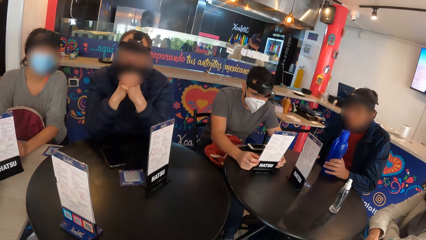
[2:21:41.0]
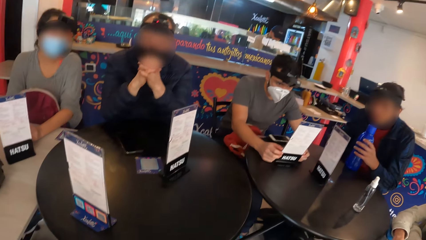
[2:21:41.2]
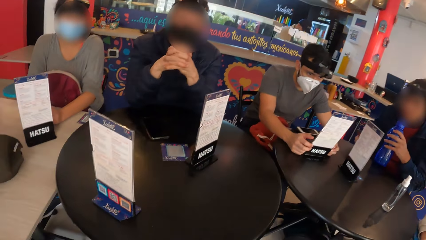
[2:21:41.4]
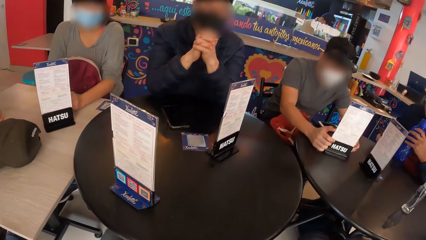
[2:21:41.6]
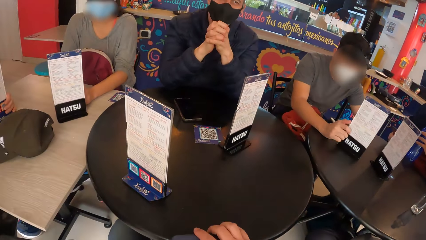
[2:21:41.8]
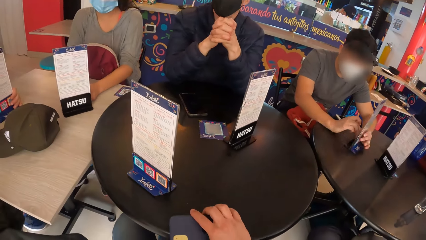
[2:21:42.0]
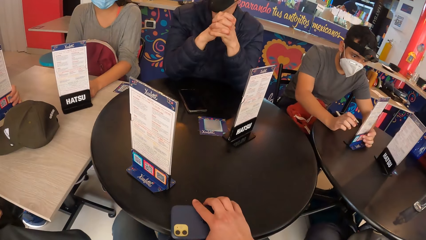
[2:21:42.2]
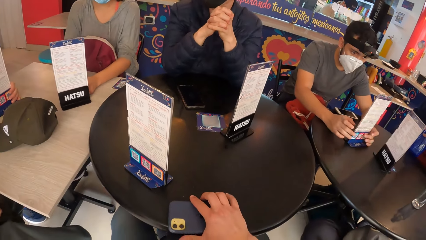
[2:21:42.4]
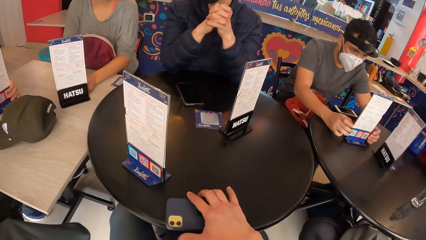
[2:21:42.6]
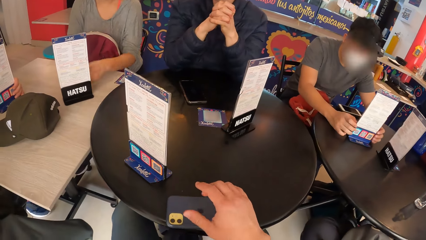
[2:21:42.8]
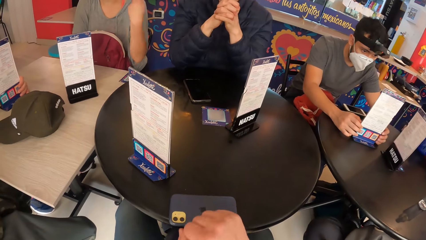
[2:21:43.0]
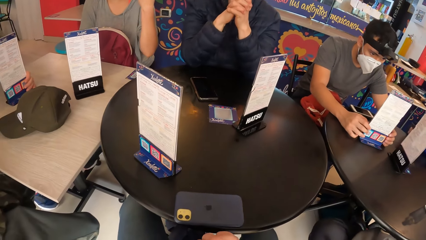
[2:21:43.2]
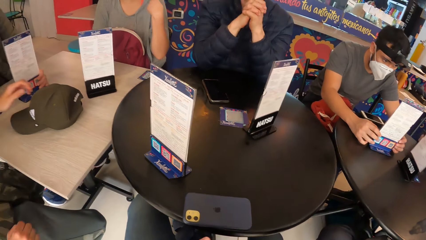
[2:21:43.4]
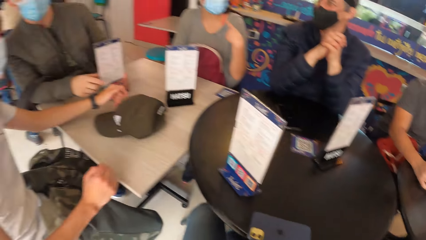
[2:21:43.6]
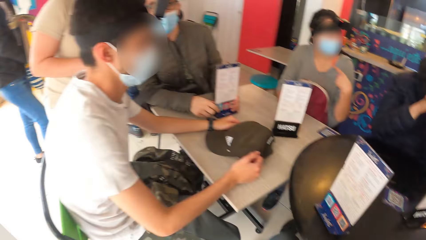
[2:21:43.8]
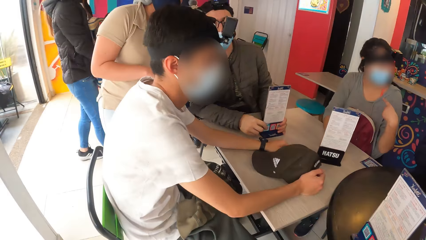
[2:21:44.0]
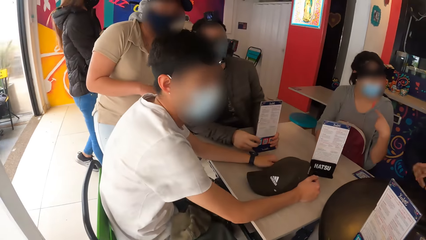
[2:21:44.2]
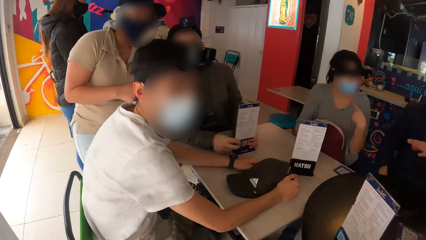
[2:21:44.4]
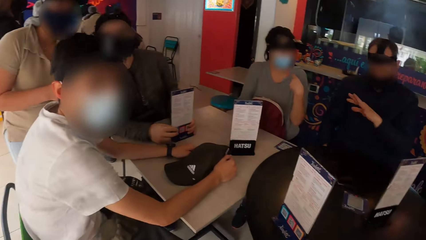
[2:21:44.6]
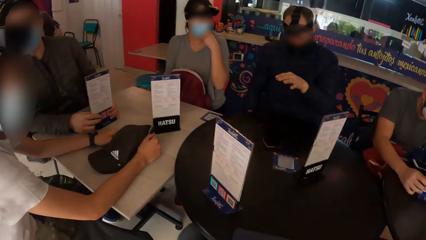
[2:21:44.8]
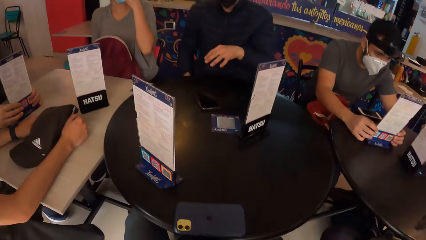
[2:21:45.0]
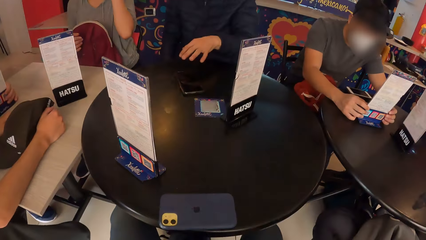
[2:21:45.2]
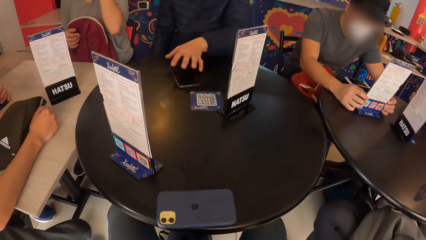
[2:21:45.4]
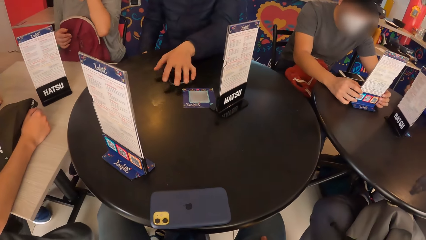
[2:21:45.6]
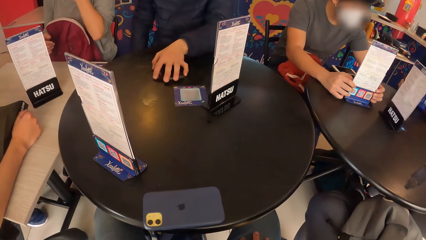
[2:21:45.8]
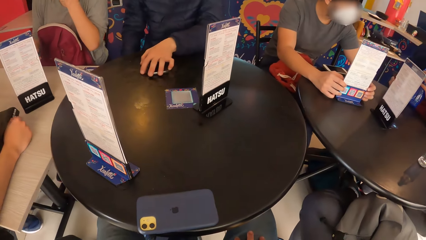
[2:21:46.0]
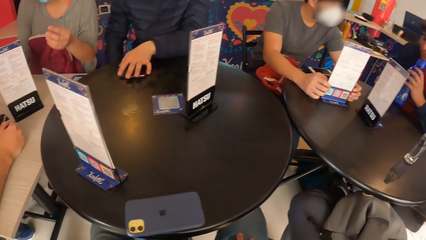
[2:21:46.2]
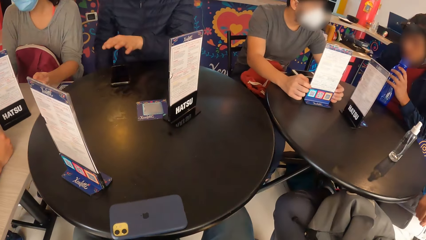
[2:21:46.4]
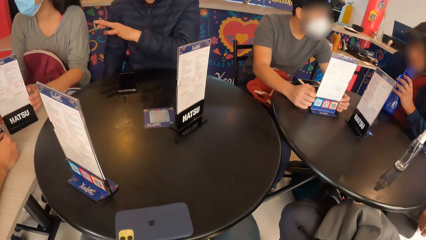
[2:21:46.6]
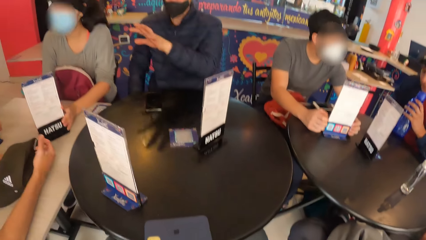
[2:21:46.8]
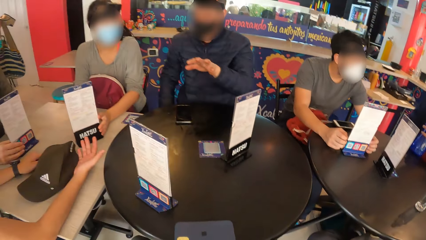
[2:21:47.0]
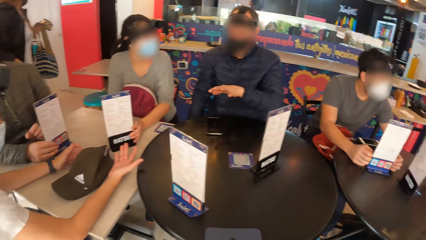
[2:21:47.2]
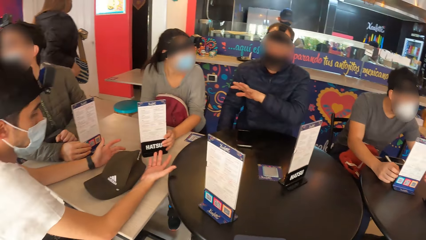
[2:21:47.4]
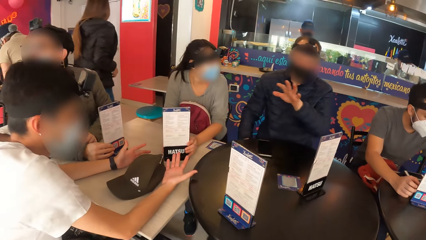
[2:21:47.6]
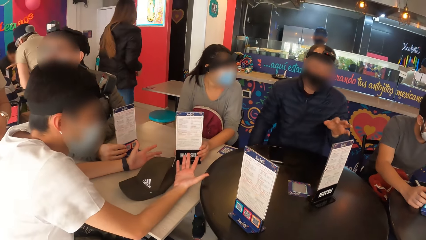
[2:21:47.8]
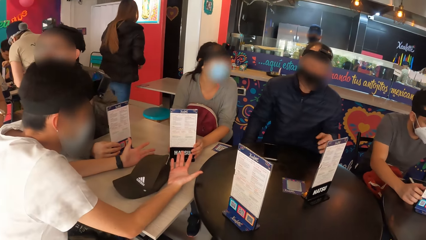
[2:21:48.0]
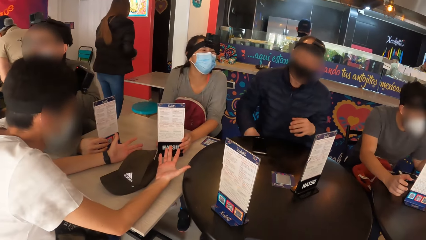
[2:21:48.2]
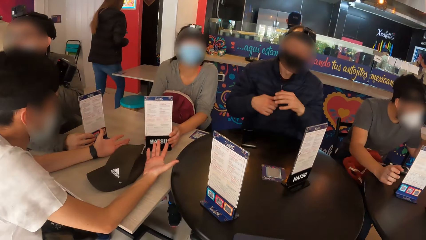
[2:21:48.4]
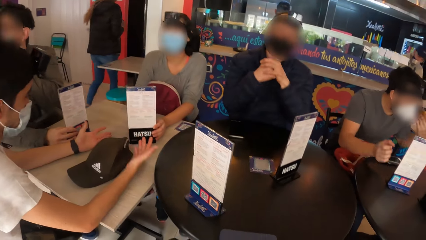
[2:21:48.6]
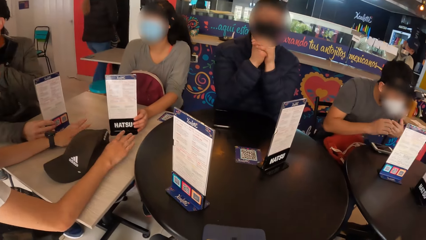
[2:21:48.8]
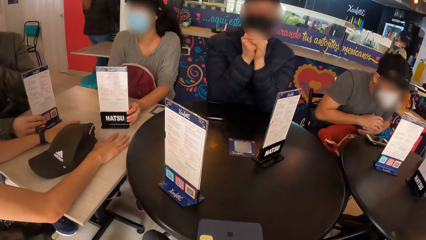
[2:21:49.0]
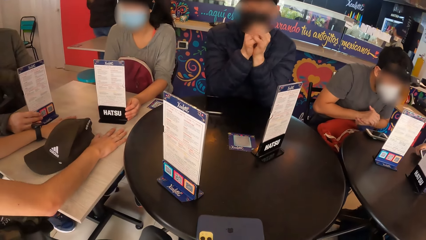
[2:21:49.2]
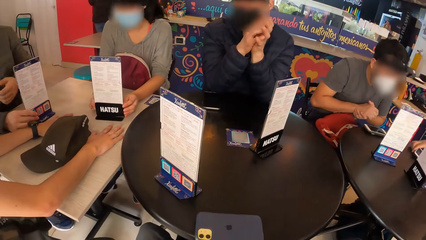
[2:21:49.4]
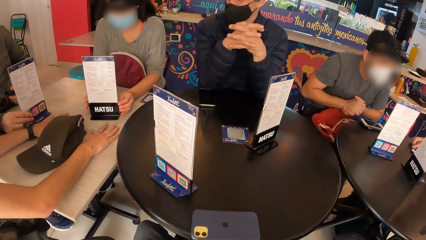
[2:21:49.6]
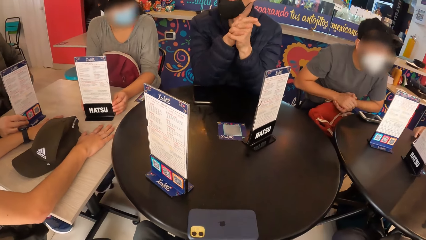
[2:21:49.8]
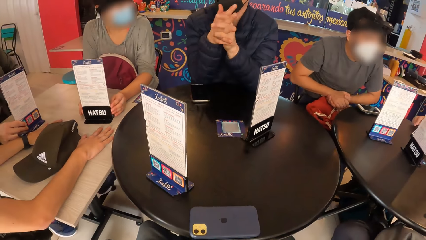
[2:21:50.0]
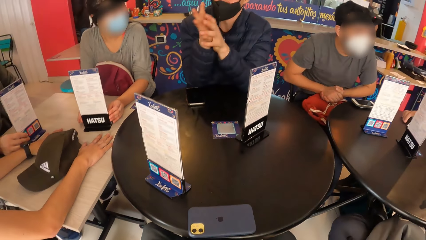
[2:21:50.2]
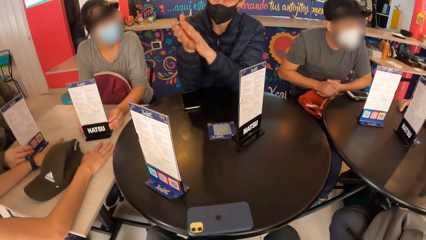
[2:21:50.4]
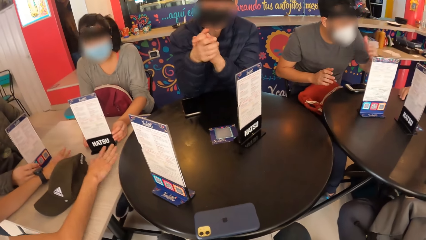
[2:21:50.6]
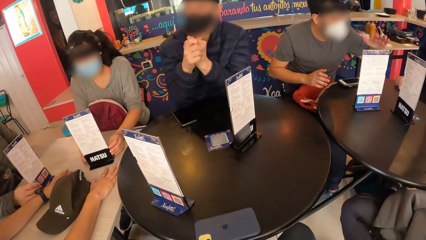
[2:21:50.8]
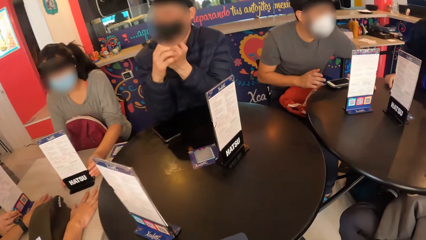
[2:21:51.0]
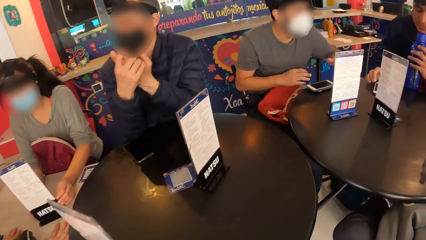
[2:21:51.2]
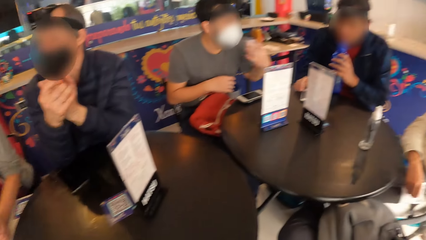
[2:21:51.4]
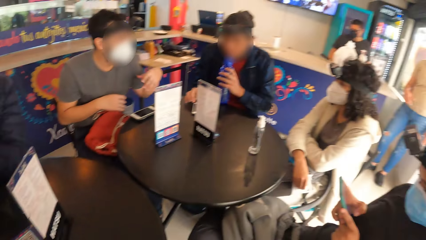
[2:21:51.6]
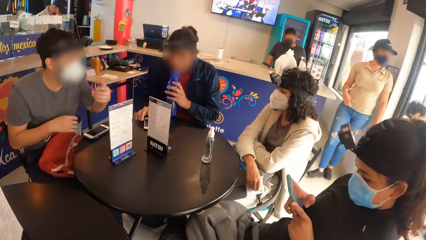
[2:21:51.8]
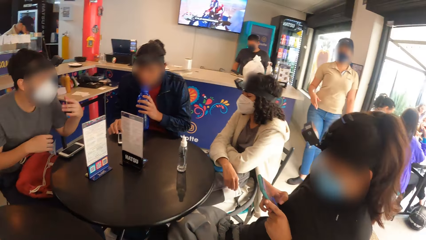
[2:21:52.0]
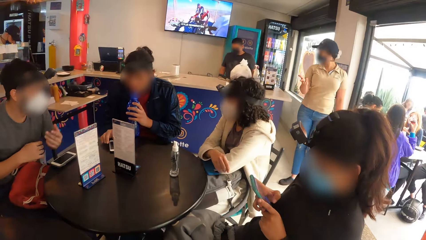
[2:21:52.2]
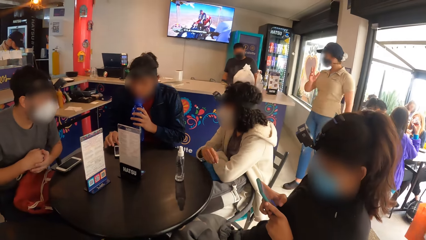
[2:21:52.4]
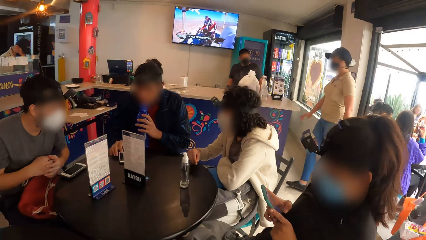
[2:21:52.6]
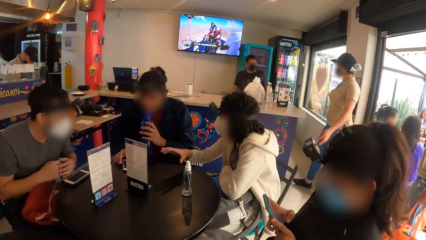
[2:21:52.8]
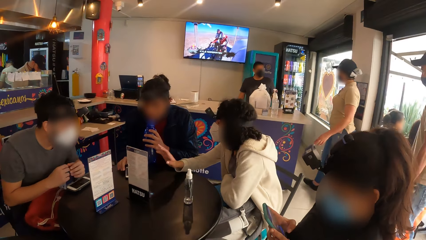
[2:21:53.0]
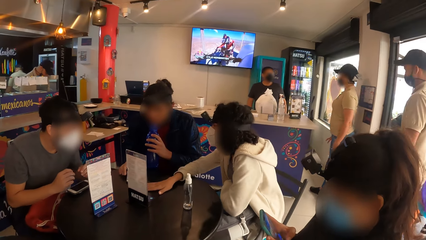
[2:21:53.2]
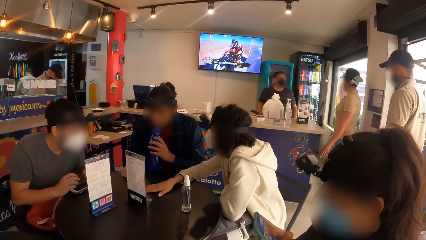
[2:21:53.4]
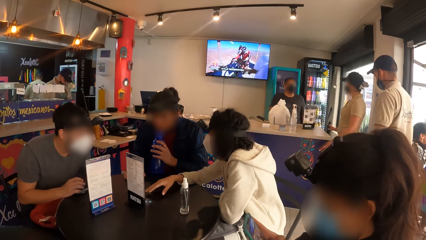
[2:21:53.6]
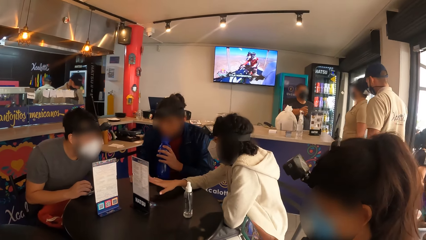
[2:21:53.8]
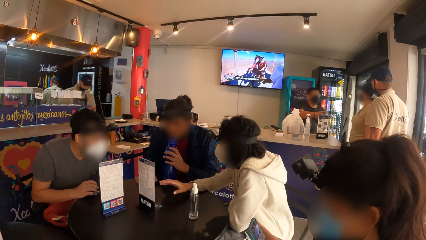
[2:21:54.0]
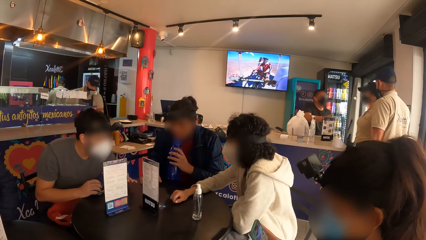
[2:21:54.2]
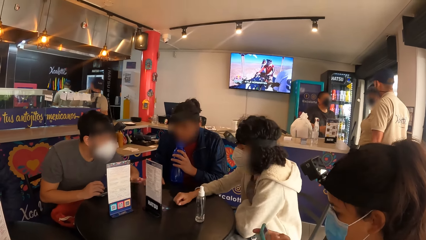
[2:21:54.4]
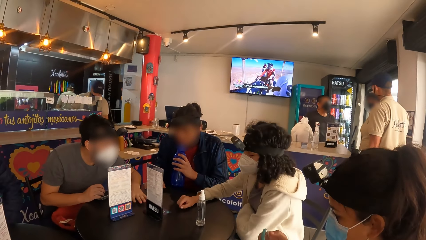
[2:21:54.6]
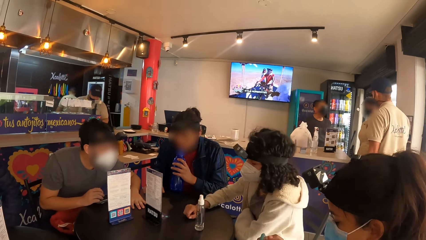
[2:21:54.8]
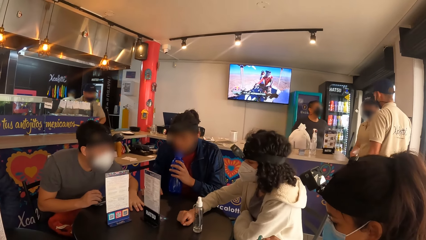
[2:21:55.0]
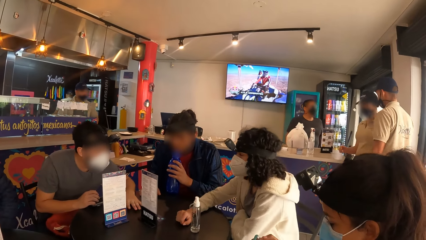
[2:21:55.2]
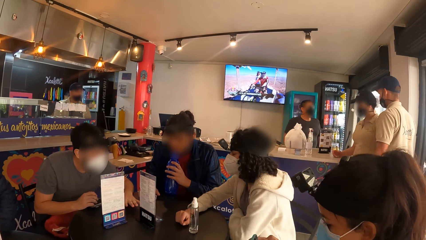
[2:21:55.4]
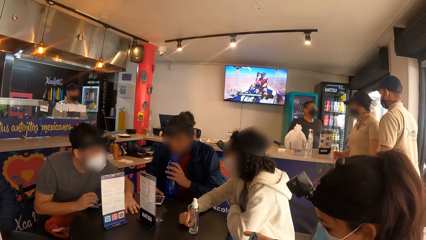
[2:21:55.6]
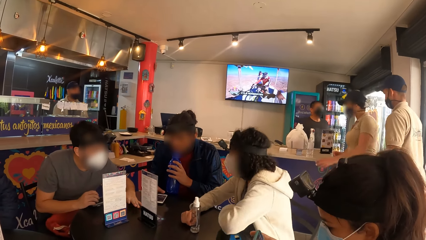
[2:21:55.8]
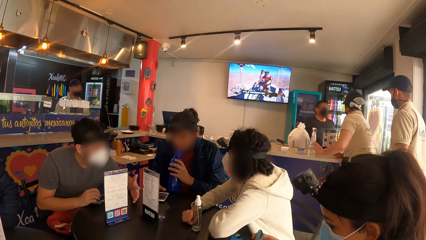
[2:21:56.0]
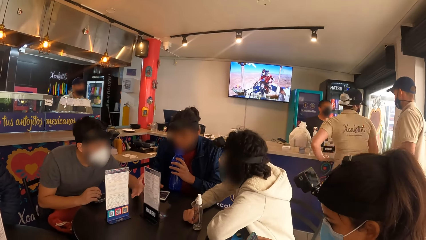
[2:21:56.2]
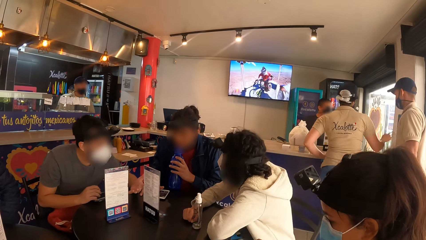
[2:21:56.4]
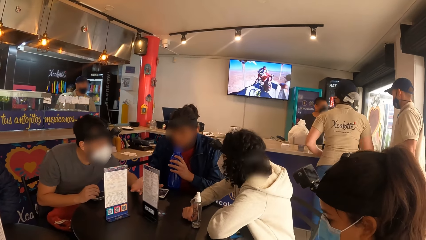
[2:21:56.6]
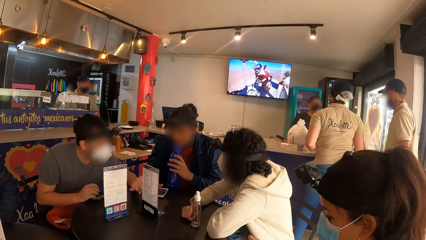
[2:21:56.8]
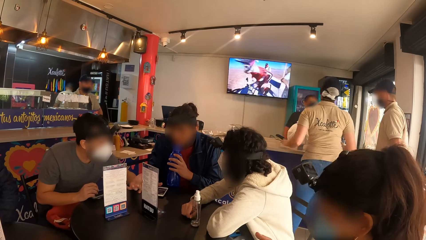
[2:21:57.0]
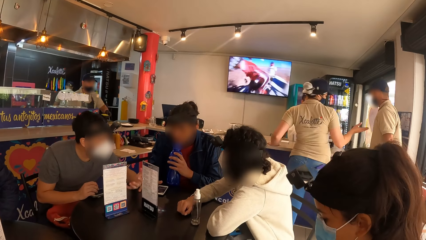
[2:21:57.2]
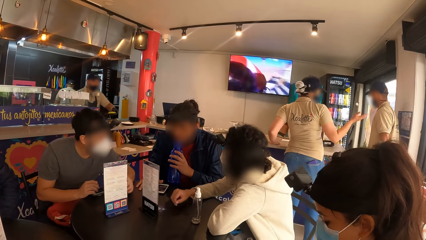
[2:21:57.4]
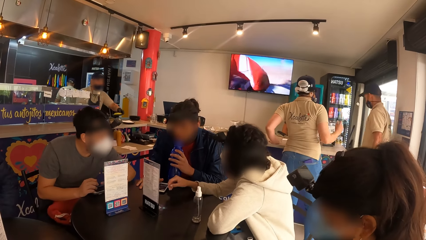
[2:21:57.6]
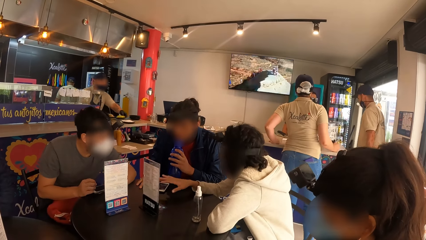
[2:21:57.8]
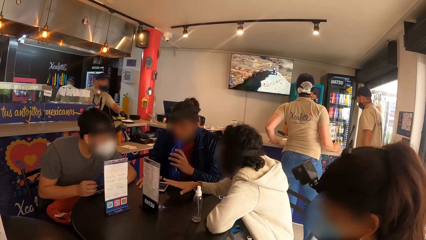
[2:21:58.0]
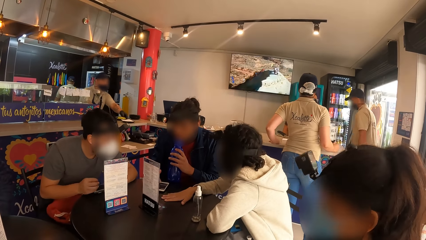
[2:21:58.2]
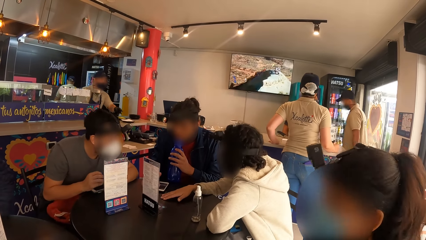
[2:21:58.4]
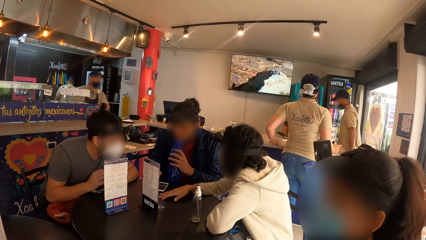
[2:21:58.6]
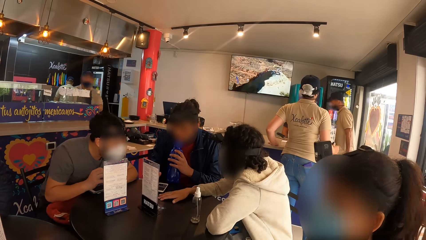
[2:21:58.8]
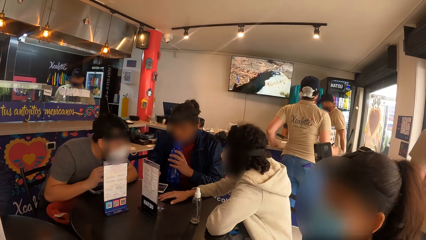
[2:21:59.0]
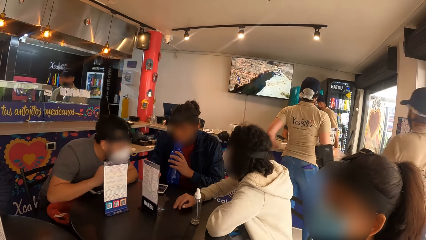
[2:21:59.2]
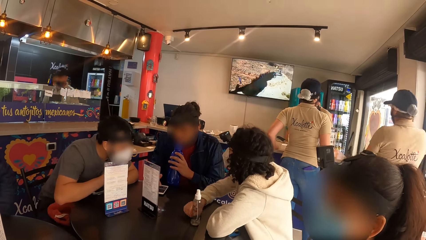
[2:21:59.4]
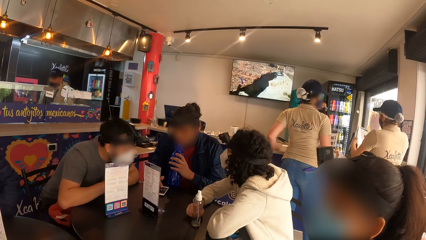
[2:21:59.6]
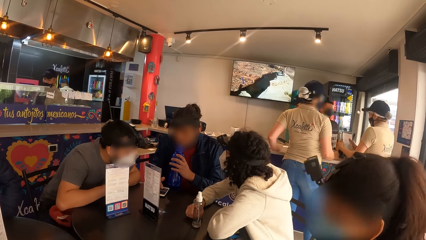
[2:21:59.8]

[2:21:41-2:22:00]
A man takes the water bottle from the table with his left hand. The camera wearer drops the phone in his right hand on the table. He looks around the restaurant. A waitress interacts with another man. A third man moves the cap on the table with his right hand. A fourth man moves the phone on the table with his left hand. A woman holds the menu card on the table with both hands. The fourth man places both hands on the table. A fifth man rubs both hands. The first man places a phone in his right hand on the table. The fourth man rubs both hands. The first man moves the phone on the table with his right hand and drinks from the water bottle in his left hand. Another woman operates the phone in her right hand with both hands. A third woman hits the table with her right hand and places her right hand on the table. The fifth man places his left hand on the table. The first man moves the phone on the table with his right hand. The third woman places her left hand on the table. The first man operates the phone on the table with his right hand. The third woman places her right palm on the table.
